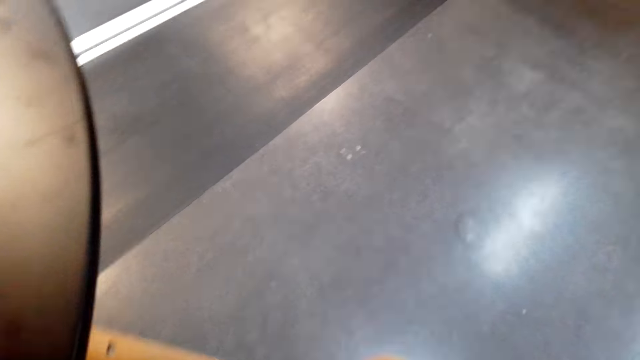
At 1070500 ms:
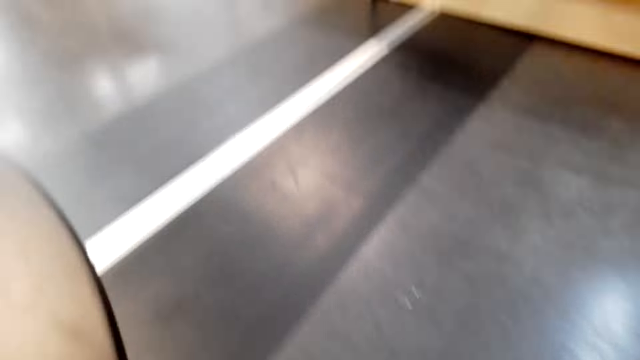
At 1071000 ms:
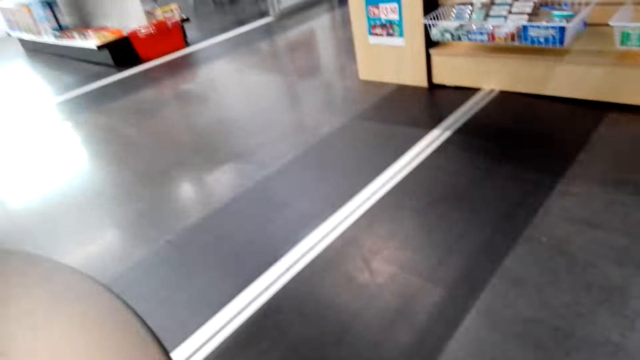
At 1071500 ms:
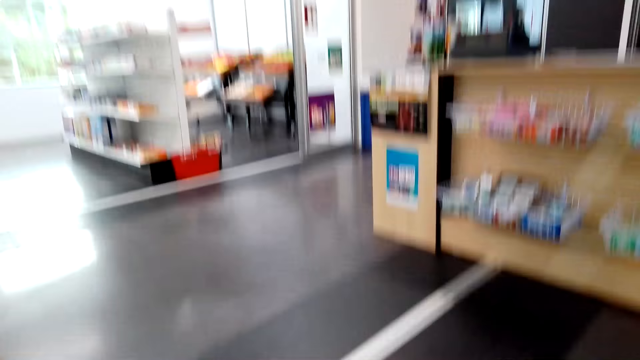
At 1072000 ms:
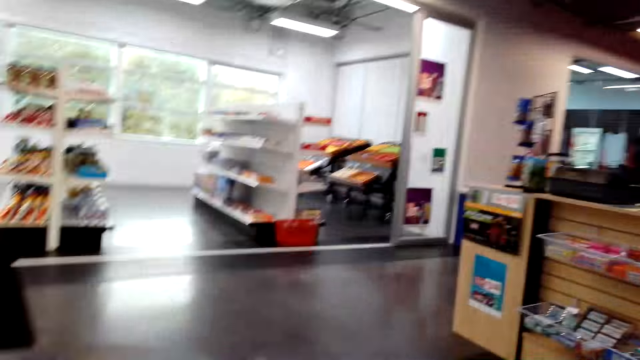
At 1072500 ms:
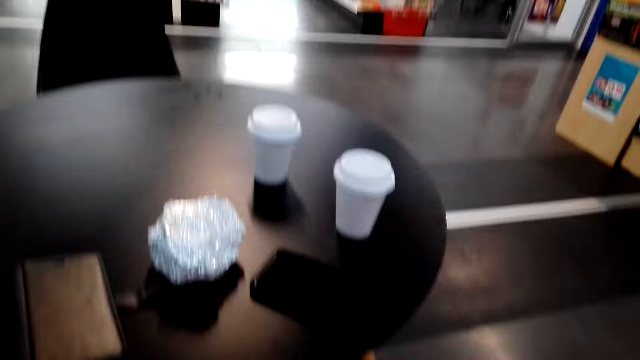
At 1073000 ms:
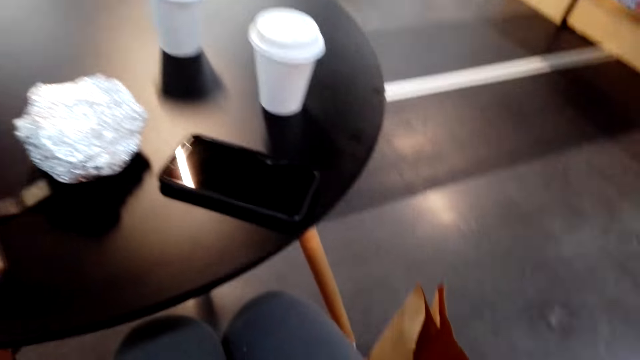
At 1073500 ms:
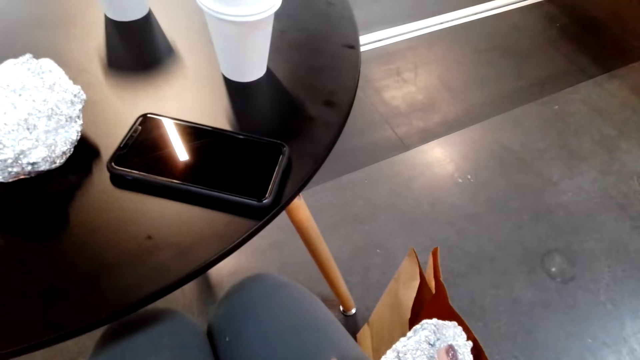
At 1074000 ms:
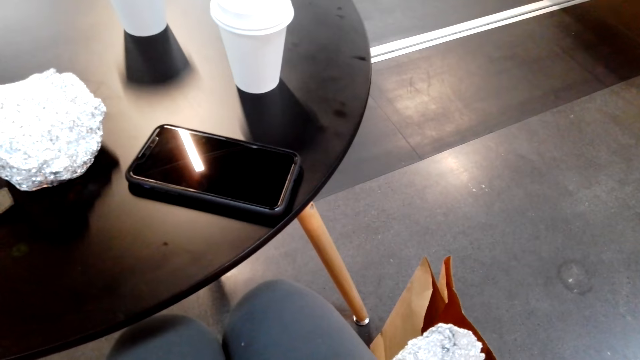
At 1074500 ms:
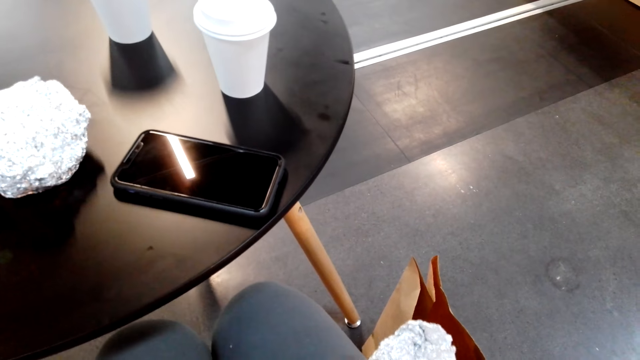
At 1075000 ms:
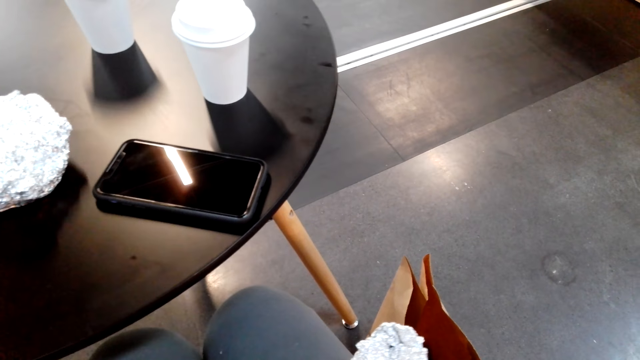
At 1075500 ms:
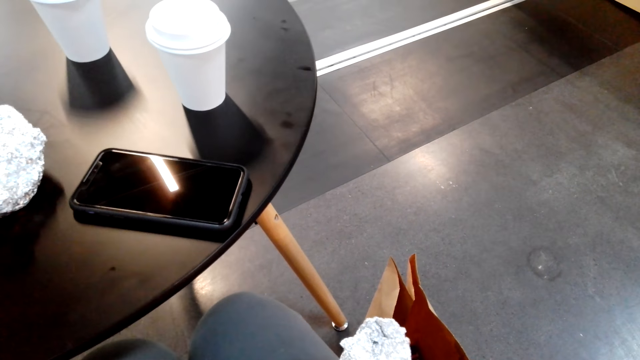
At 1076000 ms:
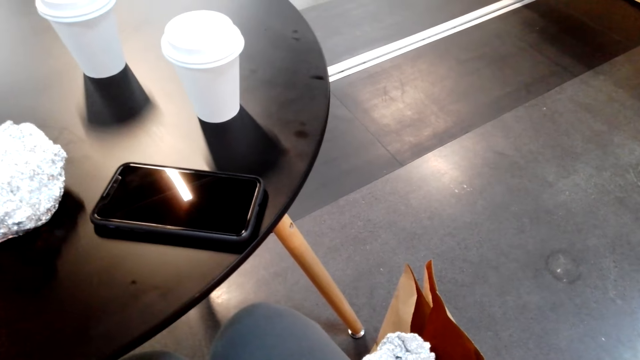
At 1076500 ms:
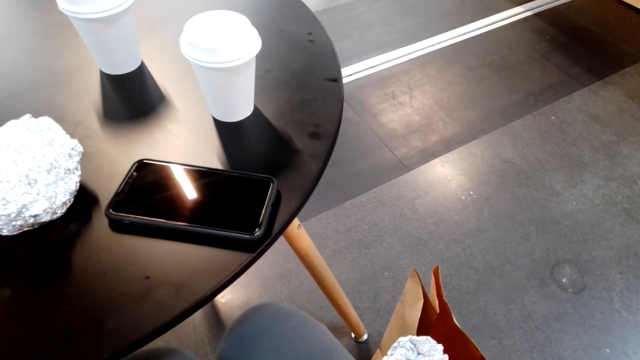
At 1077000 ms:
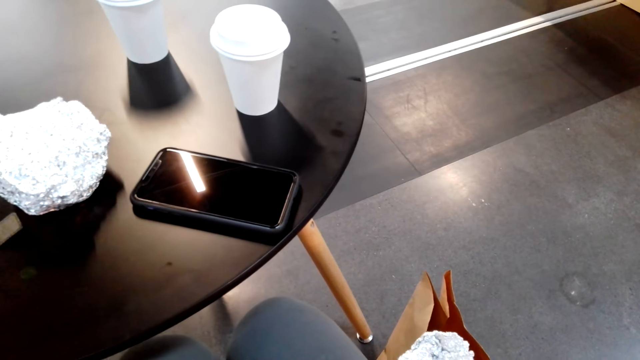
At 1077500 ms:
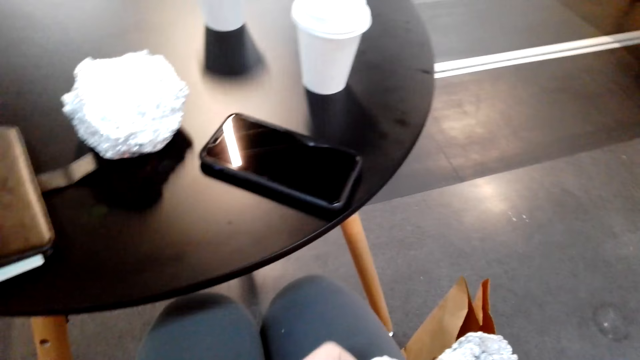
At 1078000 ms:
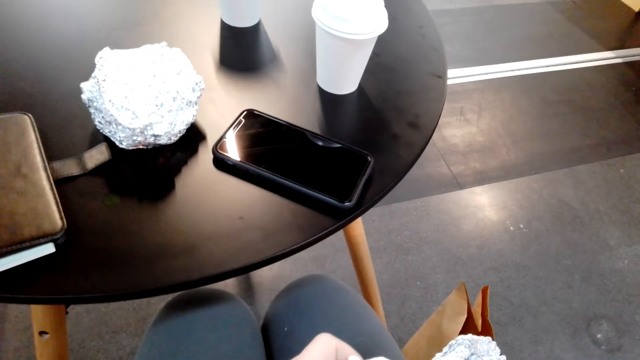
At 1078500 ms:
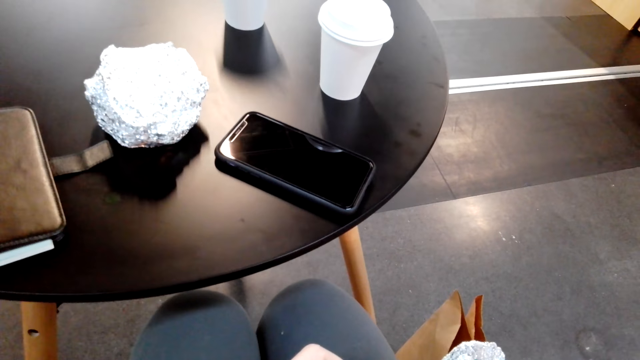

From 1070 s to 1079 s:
The camera wearer touches the brown bag. They look around the supermarket. They wrap a snack.

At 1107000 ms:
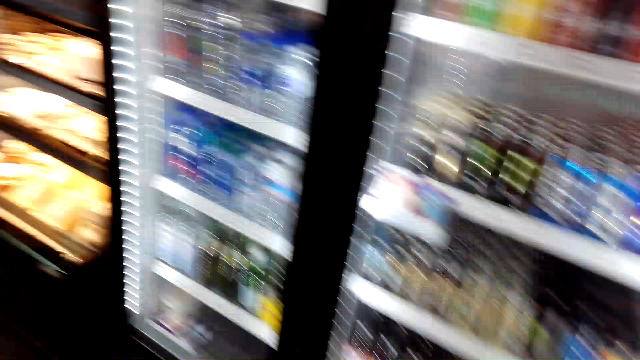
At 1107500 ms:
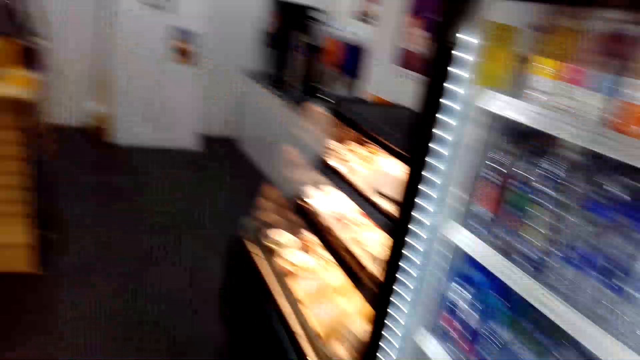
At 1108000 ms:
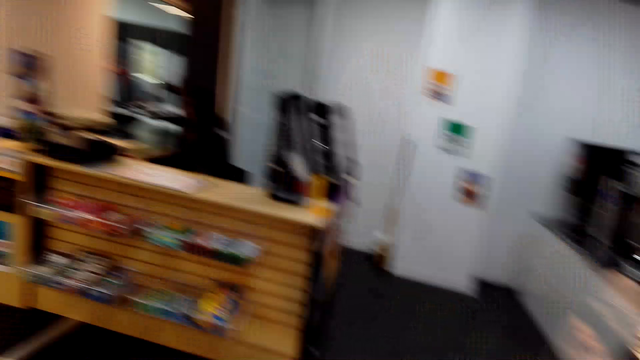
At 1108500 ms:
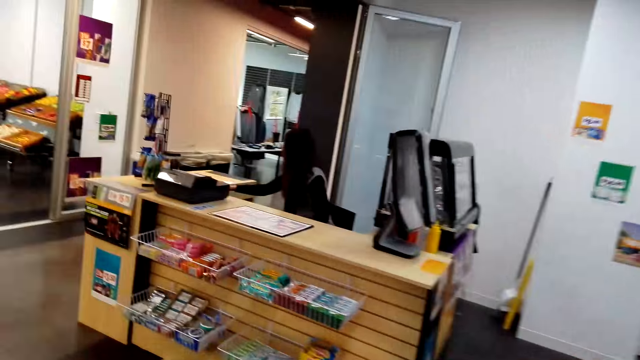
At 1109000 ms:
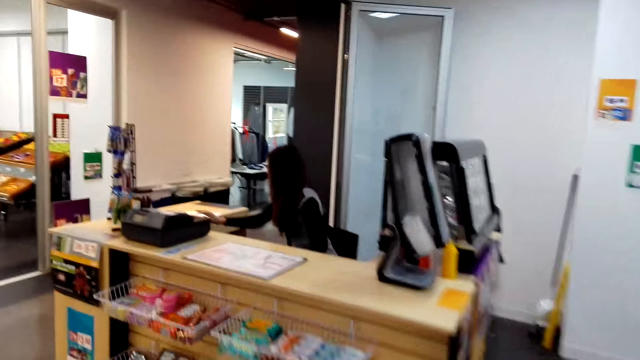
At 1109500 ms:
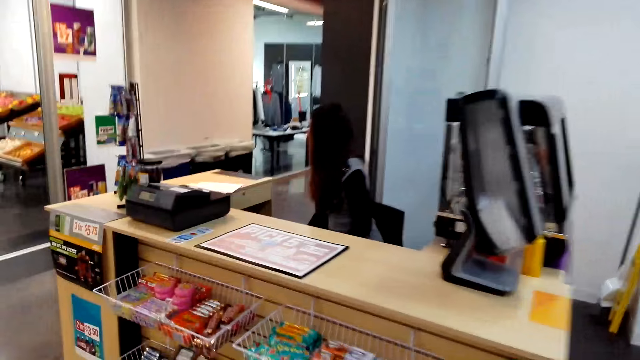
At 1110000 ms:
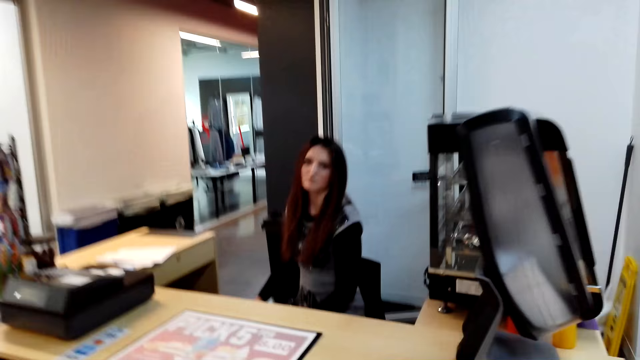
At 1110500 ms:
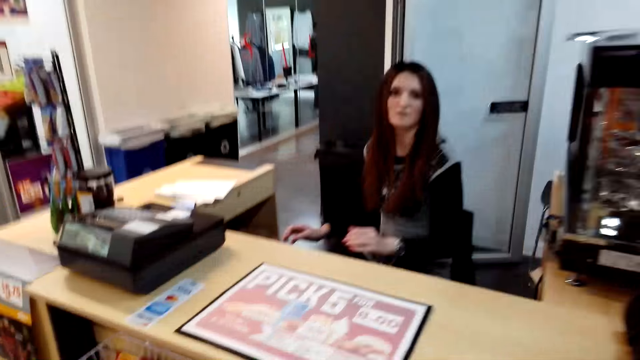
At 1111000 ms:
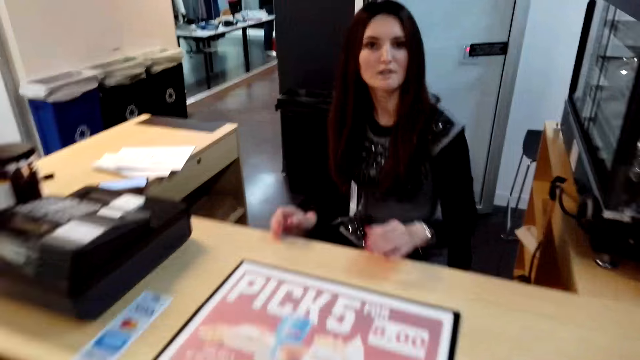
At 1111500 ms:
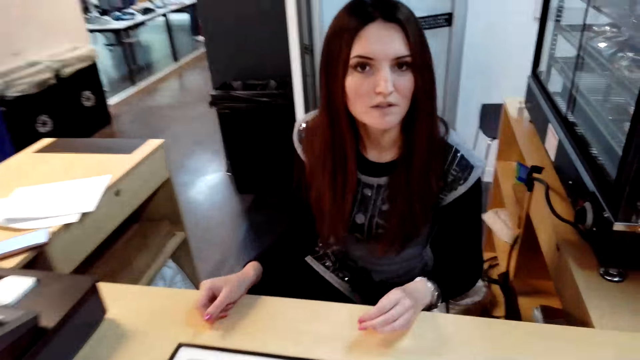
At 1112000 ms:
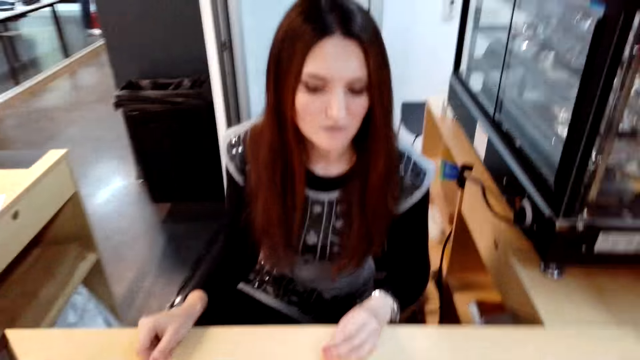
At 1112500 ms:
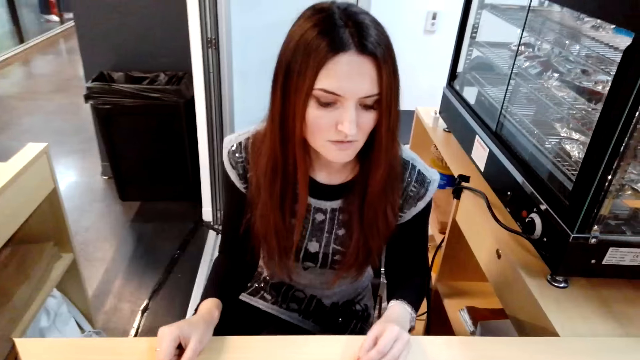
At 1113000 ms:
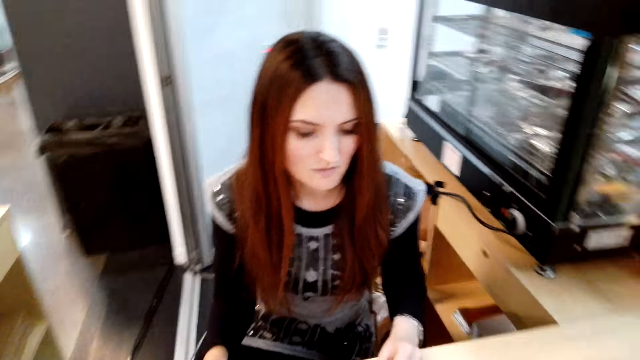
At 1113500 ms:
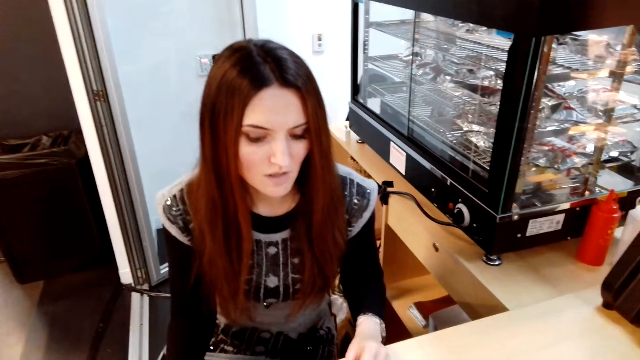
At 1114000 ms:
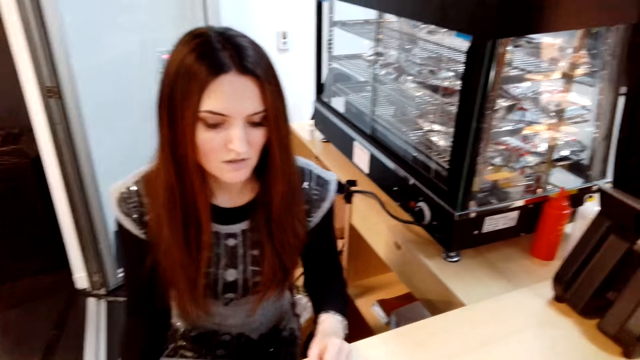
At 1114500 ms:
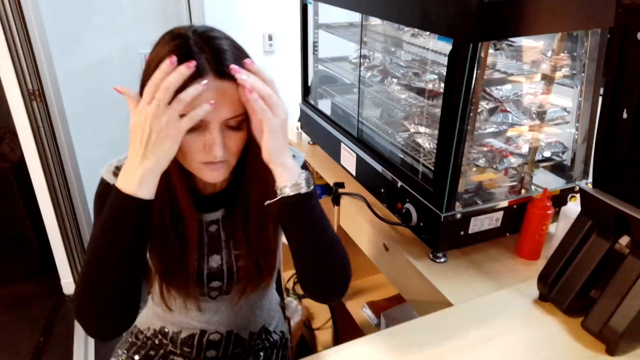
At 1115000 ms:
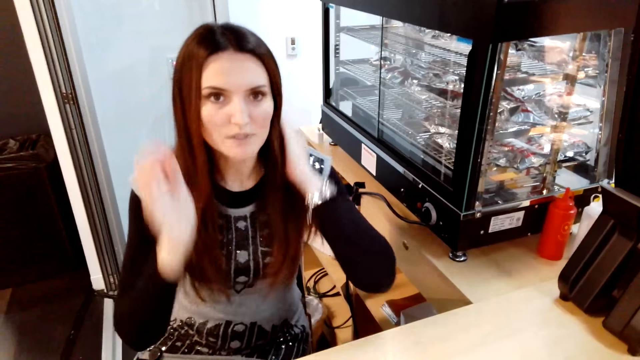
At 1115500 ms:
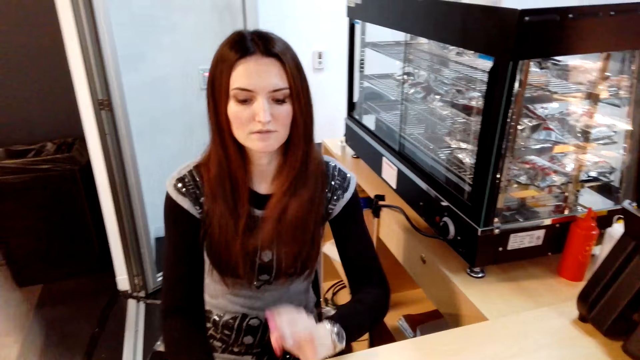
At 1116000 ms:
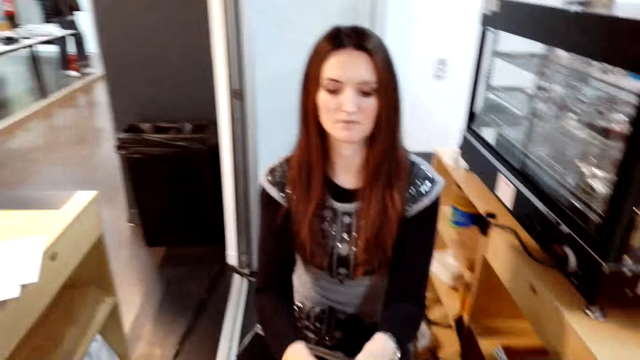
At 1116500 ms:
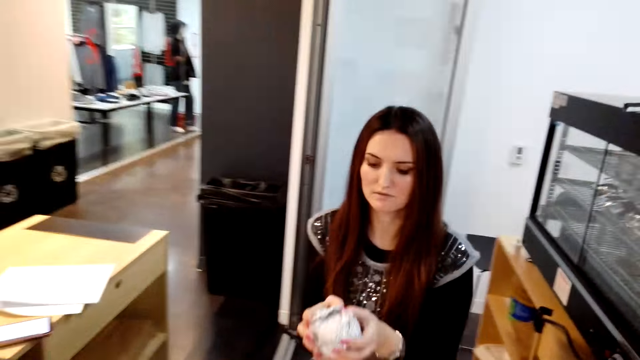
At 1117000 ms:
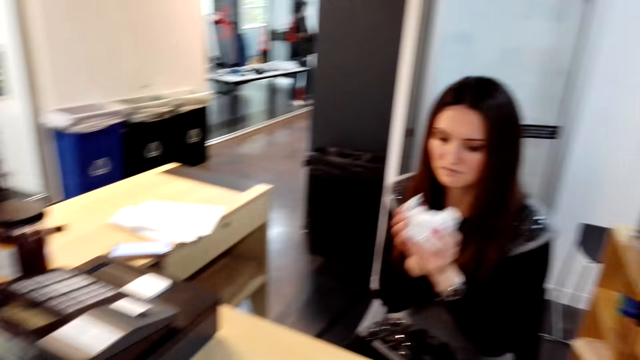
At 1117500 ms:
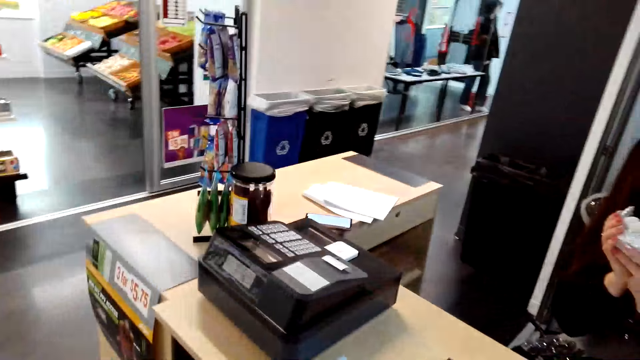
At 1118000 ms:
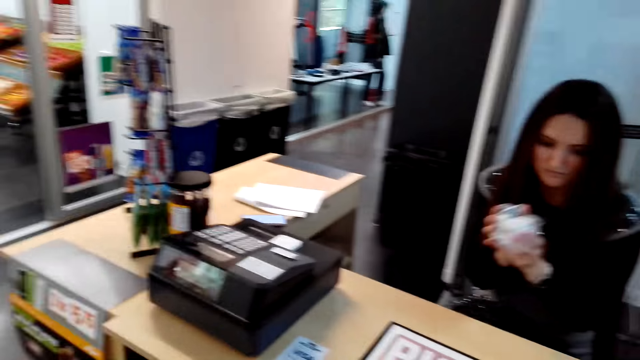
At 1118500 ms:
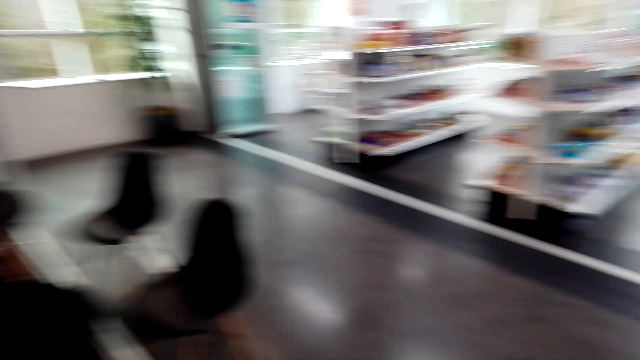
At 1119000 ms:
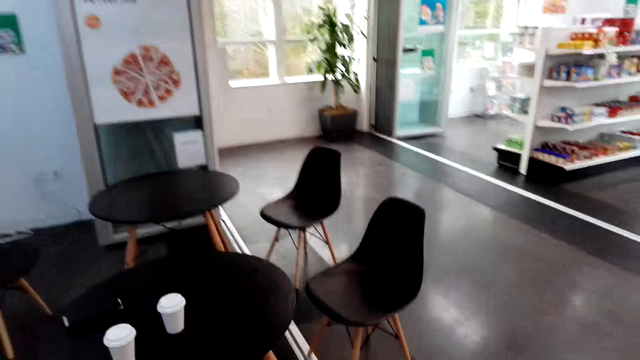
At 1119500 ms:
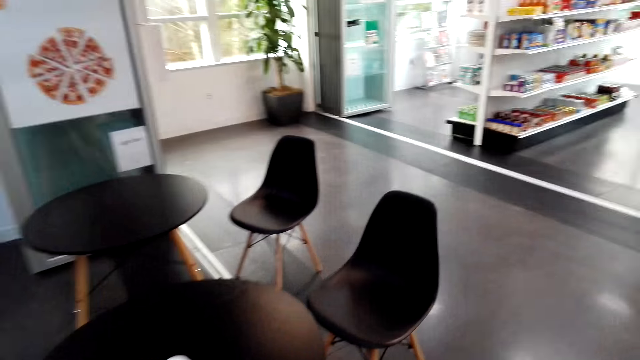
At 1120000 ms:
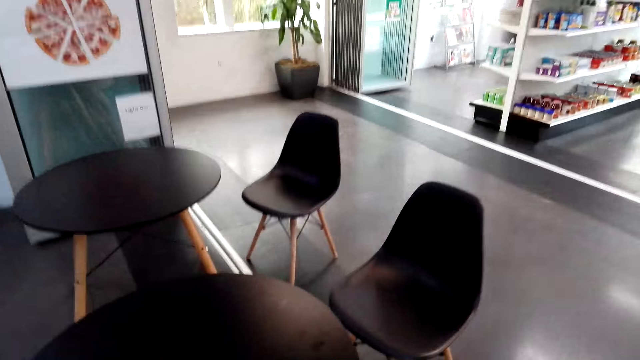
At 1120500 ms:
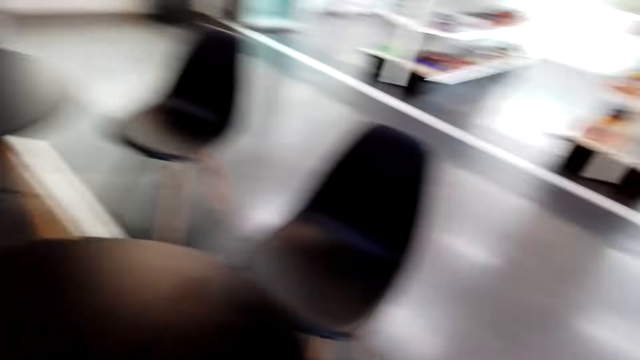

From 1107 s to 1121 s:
The camera wearer turns around. They walk to the cashier woman. They talk to the woman. The cashier woman touches her hair. She picks something on the counter. The camera wearer smells the snack. The cashier woman smells something. The camera wearer turns around. They walk around the cafeteria and walk to the table.
